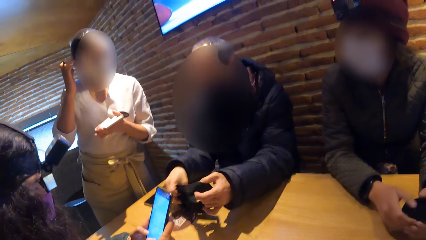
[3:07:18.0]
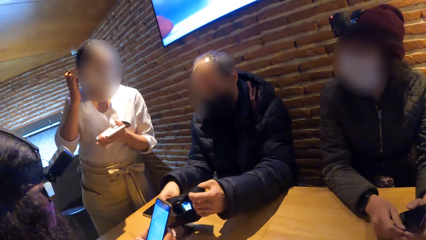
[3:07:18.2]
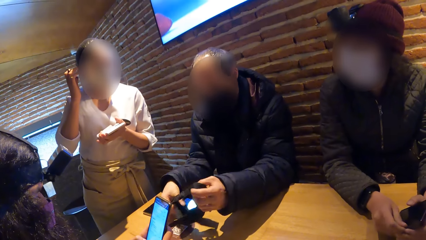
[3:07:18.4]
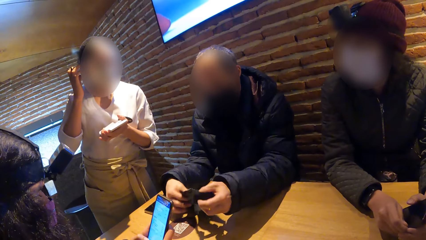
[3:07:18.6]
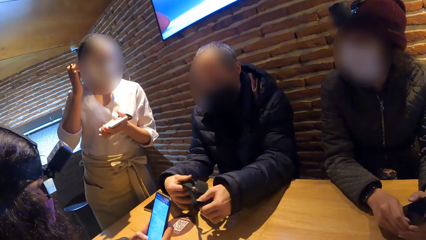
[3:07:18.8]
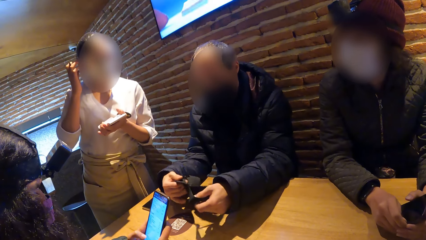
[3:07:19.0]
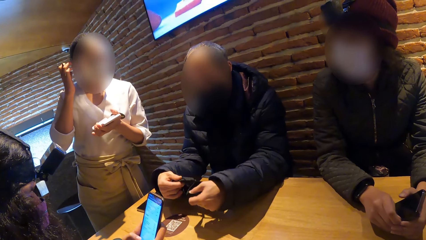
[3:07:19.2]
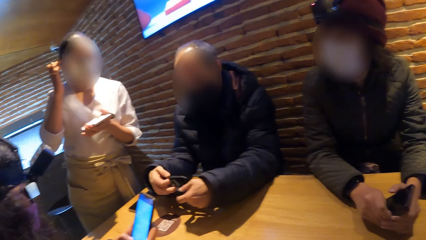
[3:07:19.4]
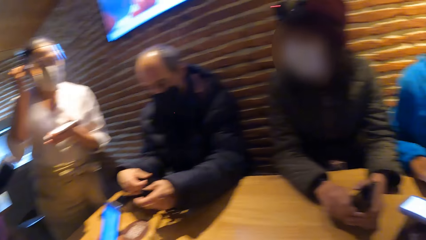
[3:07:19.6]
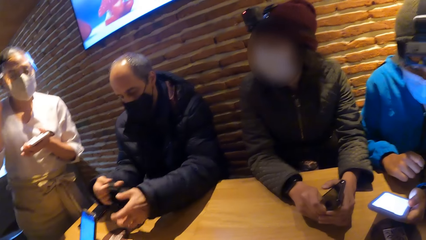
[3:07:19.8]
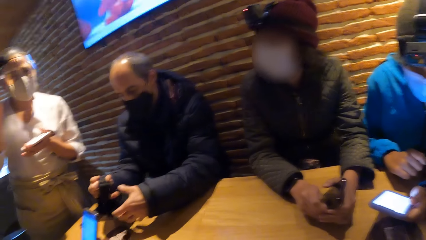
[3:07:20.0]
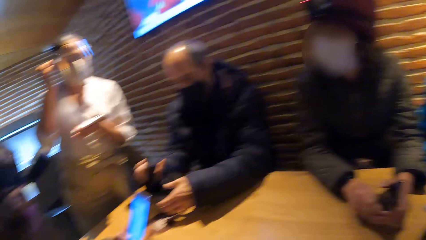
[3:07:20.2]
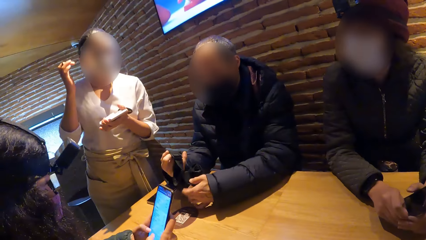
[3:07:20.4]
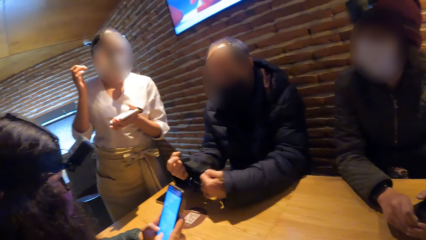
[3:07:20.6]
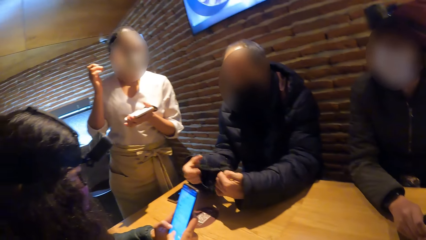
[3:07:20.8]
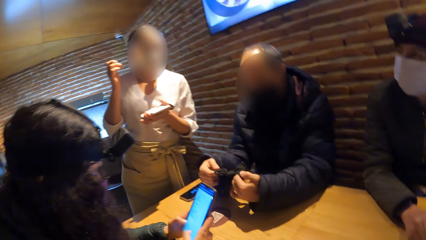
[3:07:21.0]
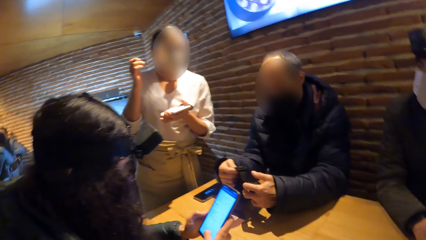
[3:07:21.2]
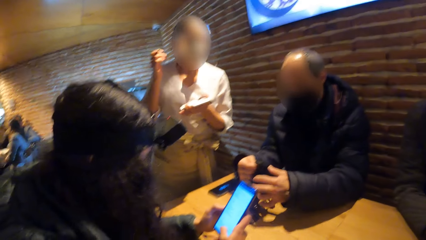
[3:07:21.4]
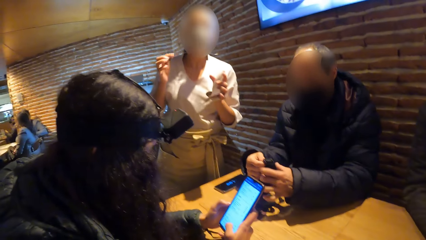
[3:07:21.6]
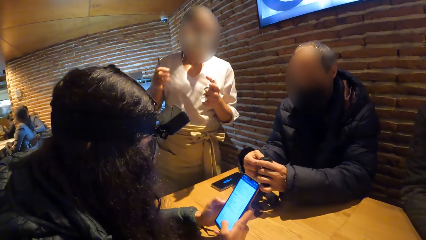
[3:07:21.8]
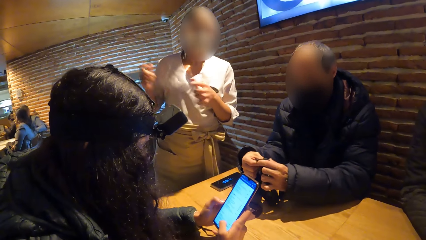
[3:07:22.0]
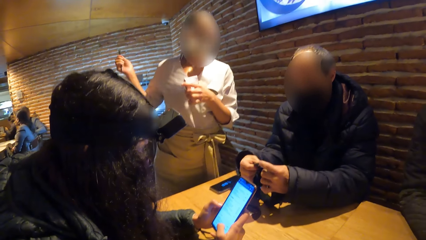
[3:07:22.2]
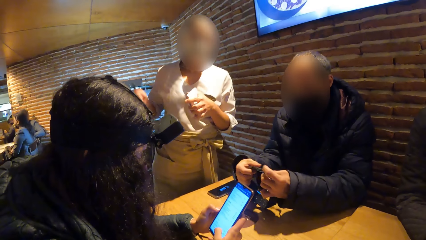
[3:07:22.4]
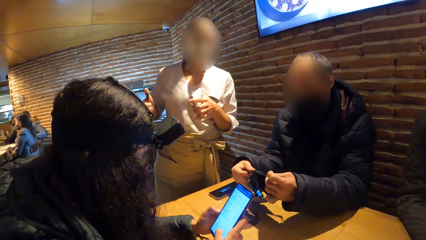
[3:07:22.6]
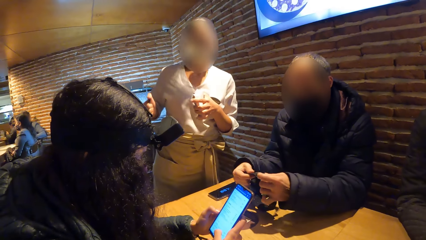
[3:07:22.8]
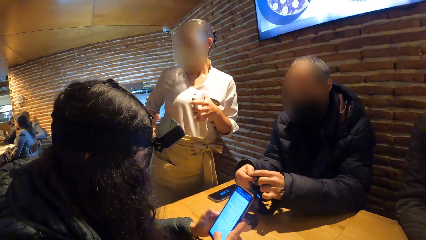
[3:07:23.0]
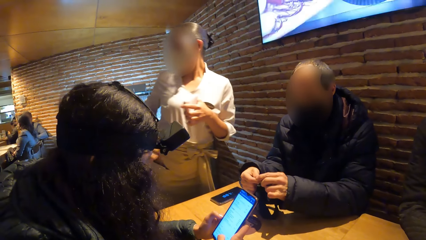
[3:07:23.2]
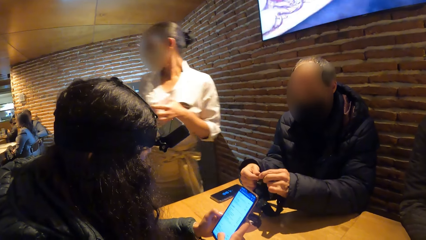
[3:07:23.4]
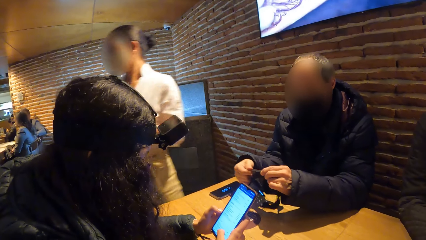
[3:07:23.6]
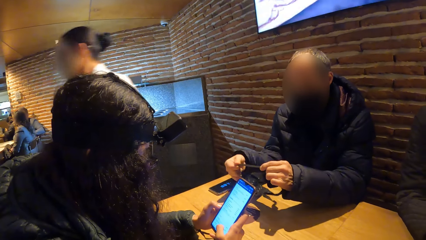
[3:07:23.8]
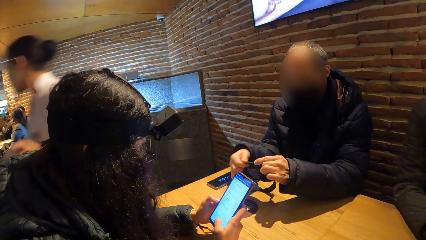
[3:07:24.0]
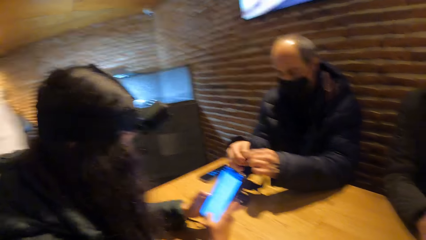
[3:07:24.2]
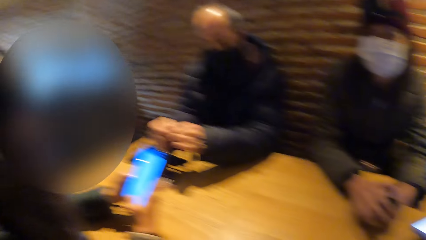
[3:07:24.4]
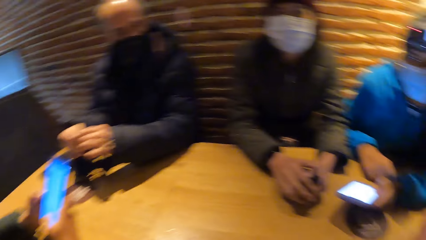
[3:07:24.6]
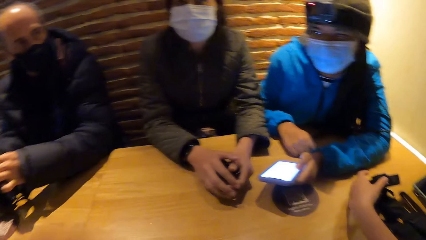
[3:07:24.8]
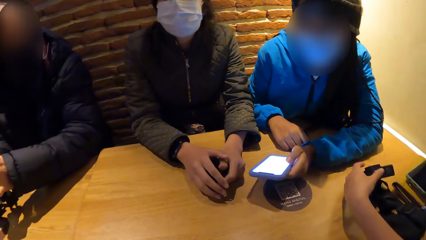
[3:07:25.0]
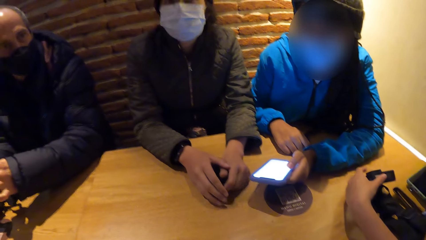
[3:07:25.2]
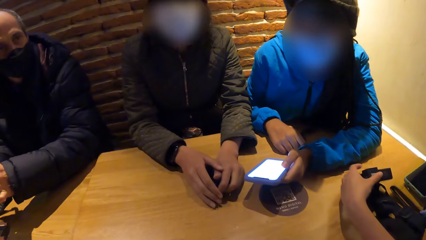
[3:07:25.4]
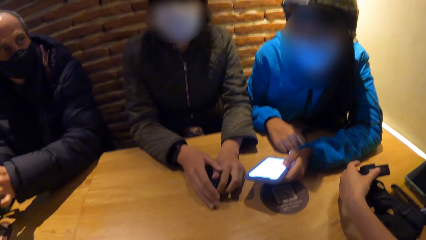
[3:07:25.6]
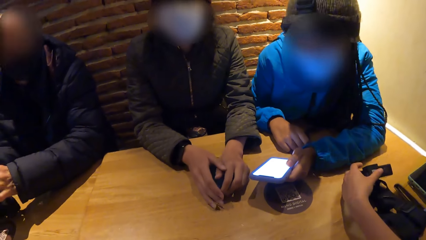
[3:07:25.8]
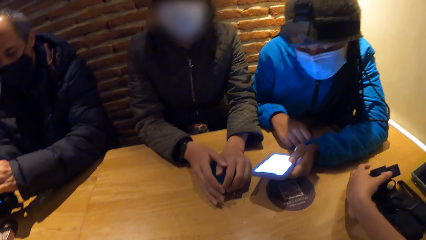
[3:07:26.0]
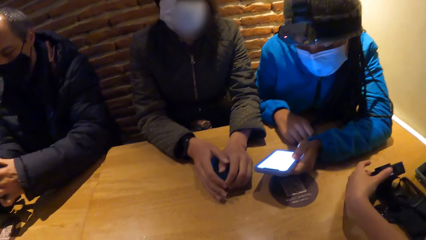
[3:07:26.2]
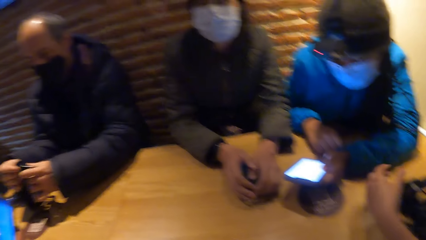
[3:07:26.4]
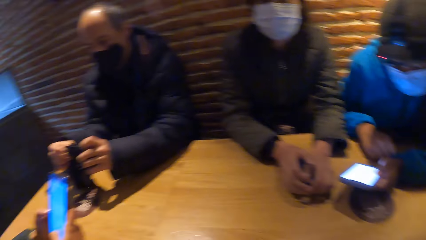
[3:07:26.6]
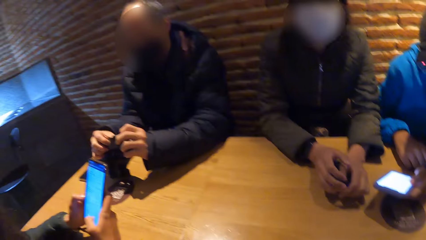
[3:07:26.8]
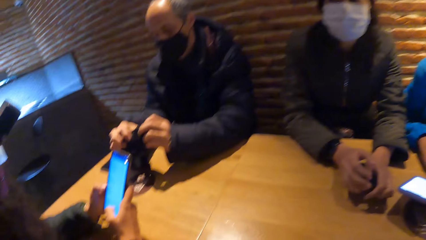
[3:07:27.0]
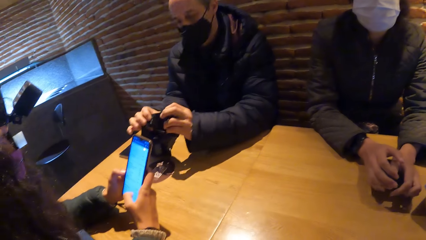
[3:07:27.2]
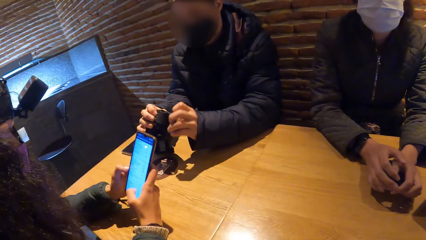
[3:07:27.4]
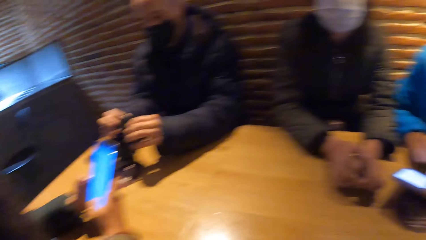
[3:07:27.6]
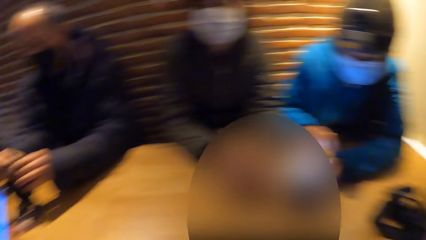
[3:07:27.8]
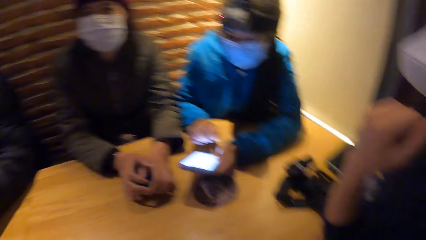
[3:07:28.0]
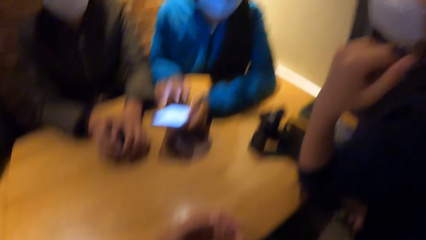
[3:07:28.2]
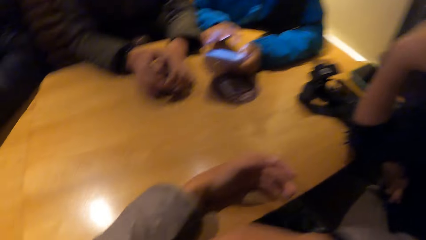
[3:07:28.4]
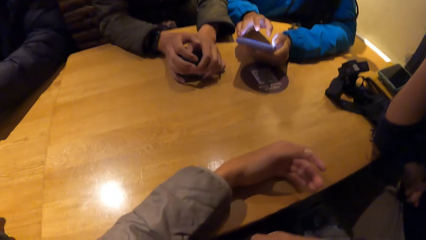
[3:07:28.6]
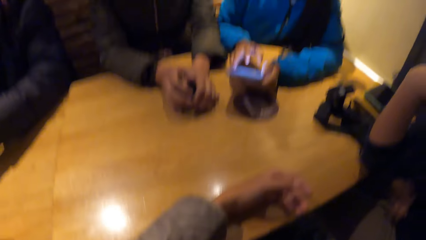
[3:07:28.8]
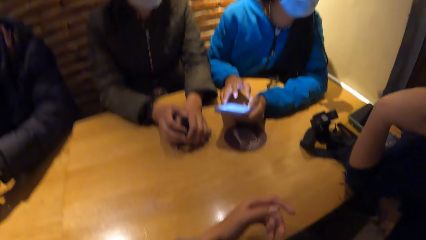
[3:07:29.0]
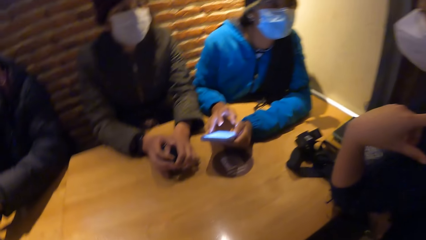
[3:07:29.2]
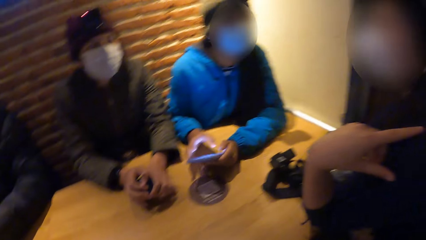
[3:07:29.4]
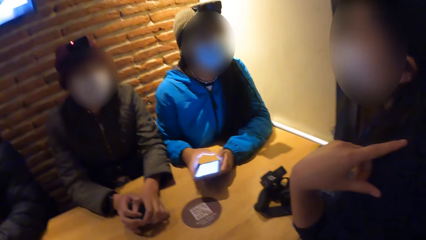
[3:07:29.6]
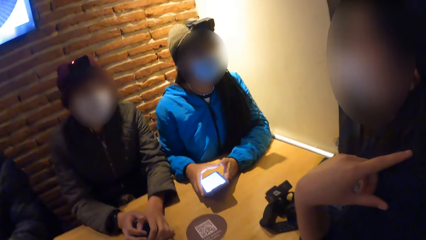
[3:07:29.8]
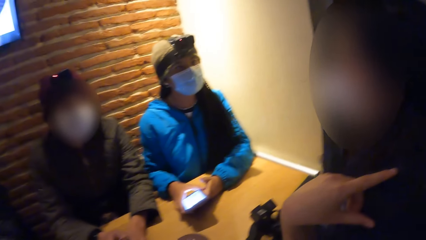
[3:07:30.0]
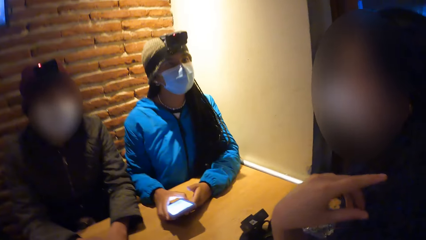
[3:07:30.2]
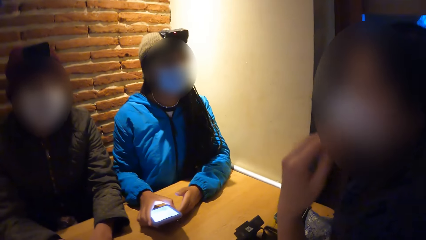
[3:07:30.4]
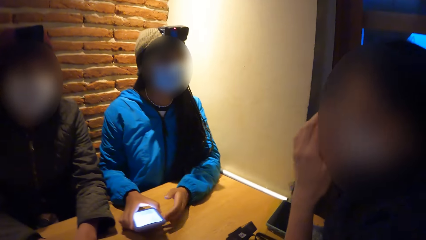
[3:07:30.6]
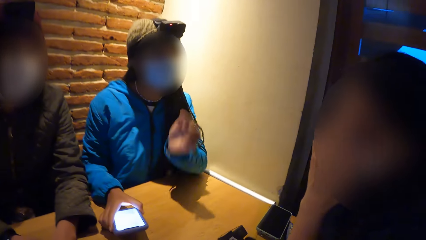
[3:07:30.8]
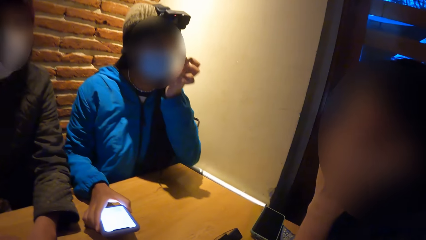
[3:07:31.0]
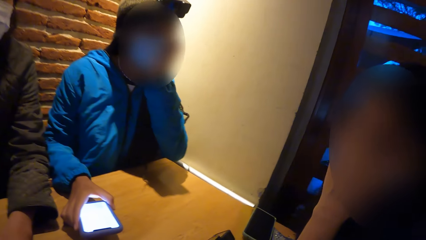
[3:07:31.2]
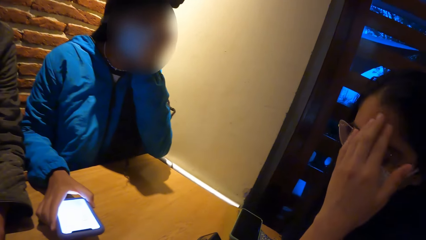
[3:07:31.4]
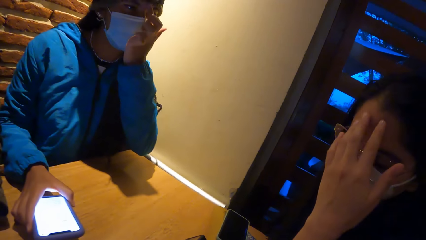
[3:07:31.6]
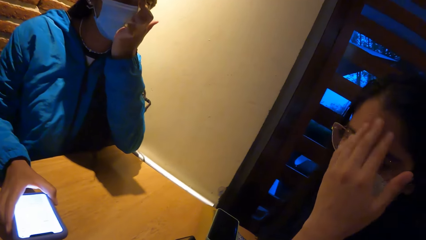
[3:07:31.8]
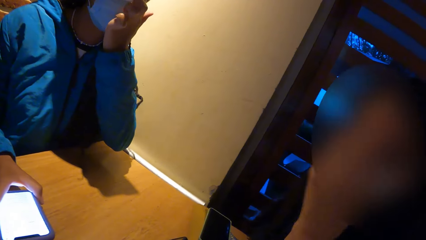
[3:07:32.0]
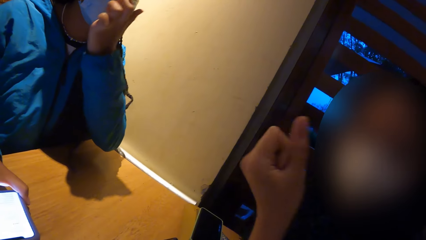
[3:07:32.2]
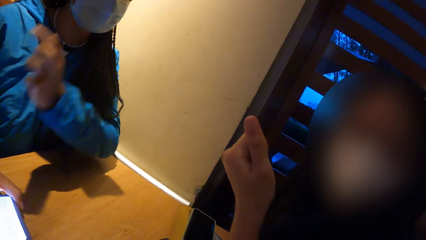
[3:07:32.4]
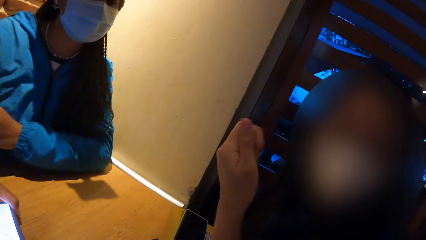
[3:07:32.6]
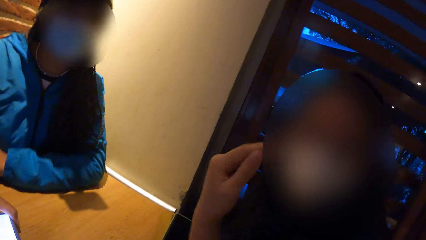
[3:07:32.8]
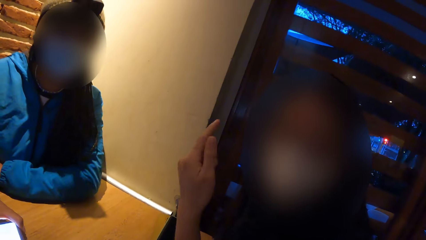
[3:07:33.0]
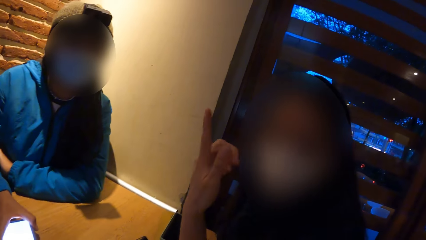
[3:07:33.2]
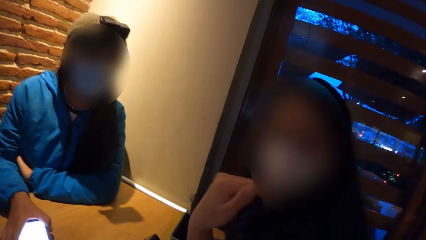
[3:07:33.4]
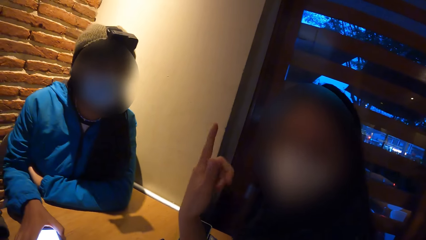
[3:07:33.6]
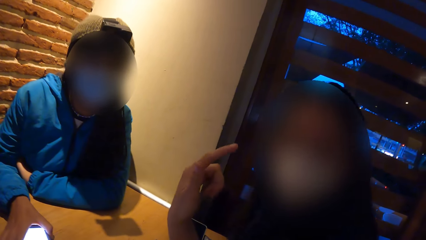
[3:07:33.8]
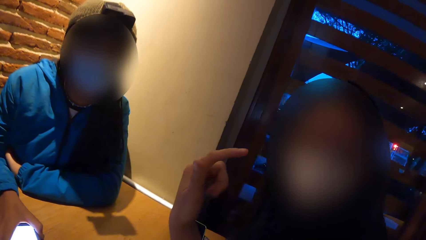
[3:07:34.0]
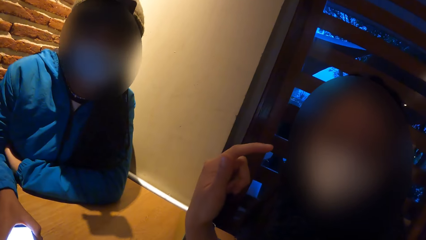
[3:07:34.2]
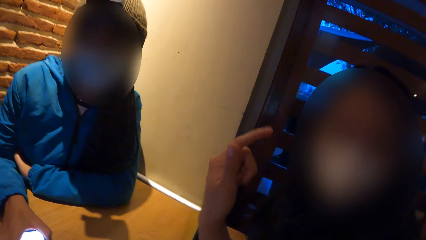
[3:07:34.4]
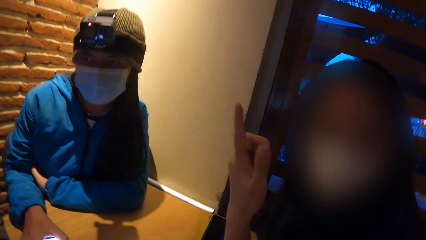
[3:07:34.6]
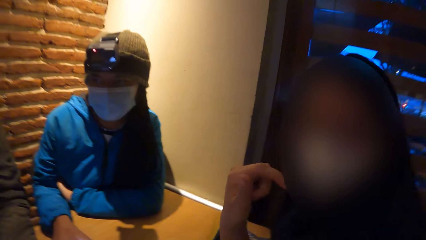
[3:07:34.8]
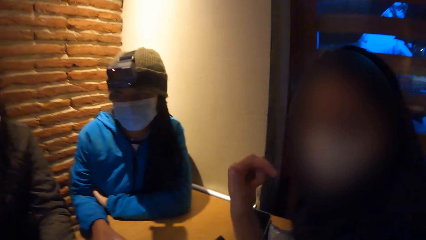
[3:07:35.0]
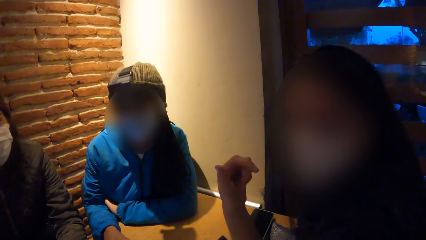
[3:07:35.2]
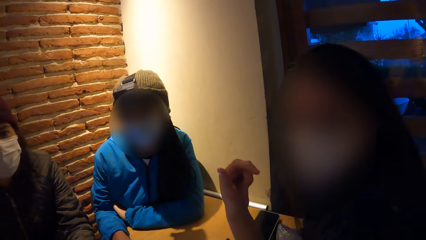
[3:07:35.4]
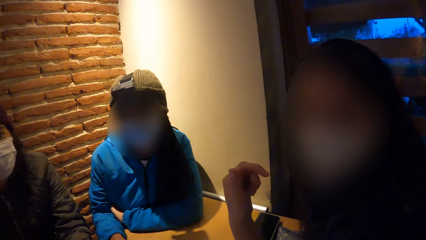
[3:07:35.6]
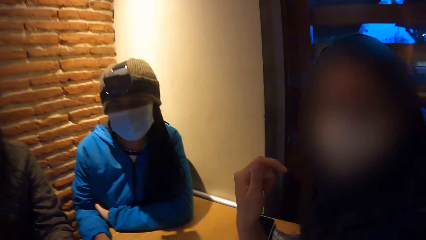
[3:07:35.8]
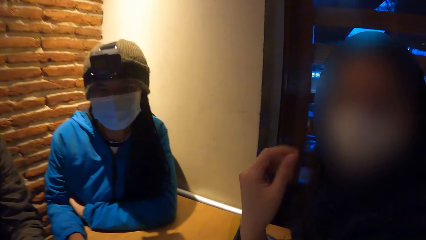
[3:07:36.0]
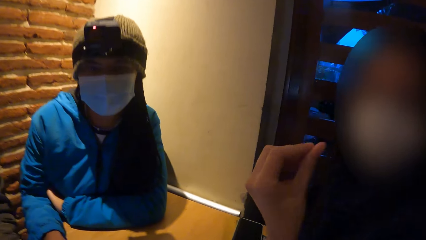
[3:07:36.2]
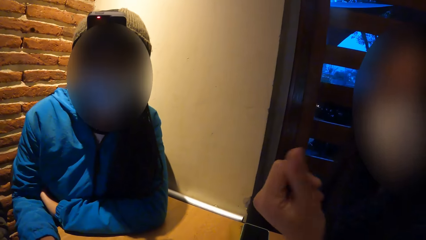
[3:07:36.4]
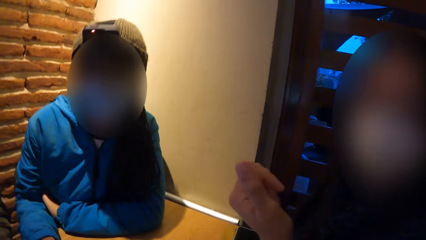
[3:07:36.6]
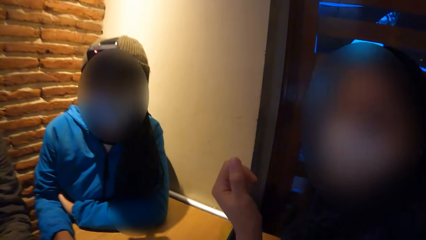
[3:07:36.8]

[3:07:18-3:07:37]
The camera wearer looks at a waitress. The waitress gestures with her hand and moves away from the table. A woman moves the camera on the table with her left hand. The woman touches her face with her left hand. Another woman touches her face with her left hand. A man lifts his hand. The waitress looks at the camera wearer.
